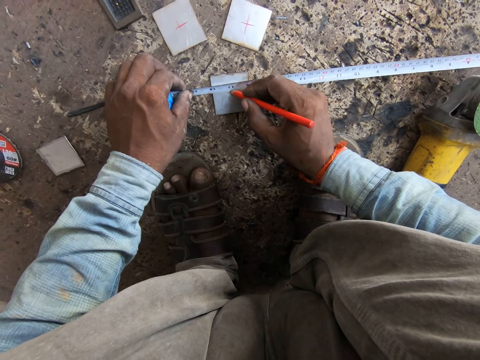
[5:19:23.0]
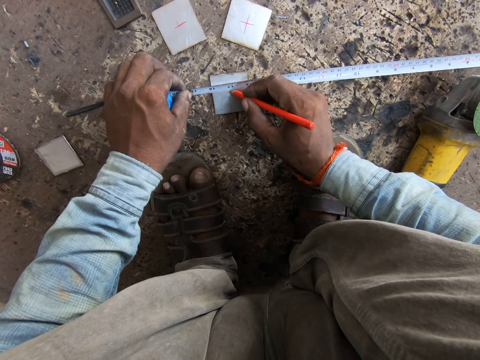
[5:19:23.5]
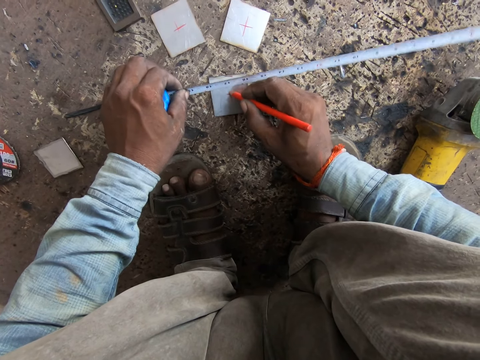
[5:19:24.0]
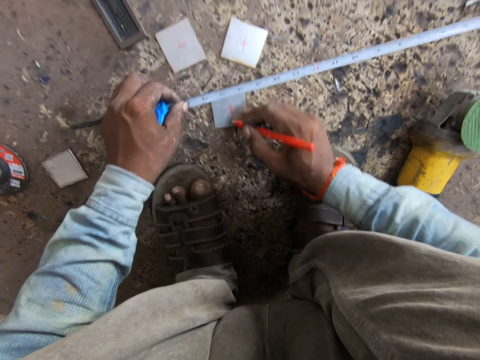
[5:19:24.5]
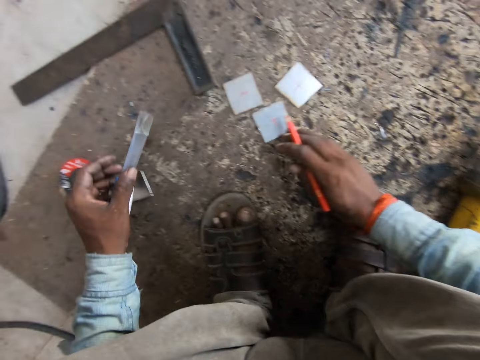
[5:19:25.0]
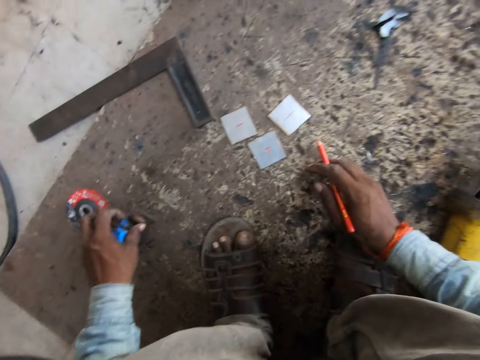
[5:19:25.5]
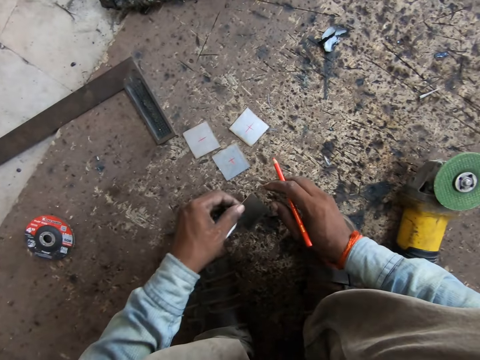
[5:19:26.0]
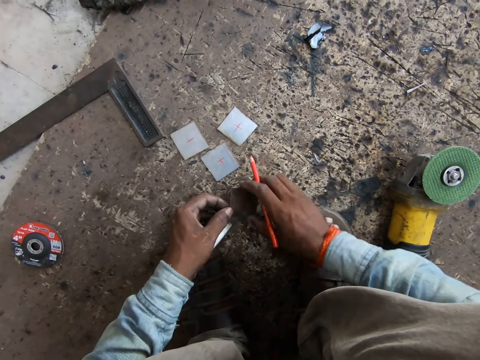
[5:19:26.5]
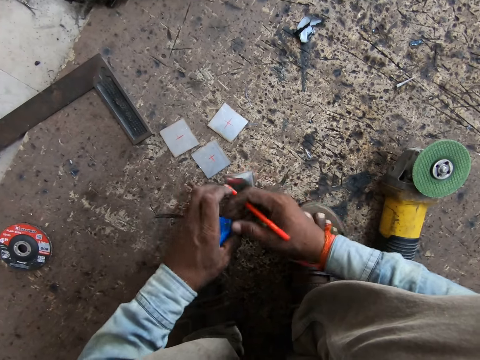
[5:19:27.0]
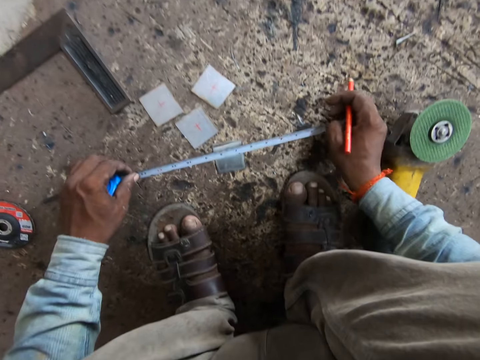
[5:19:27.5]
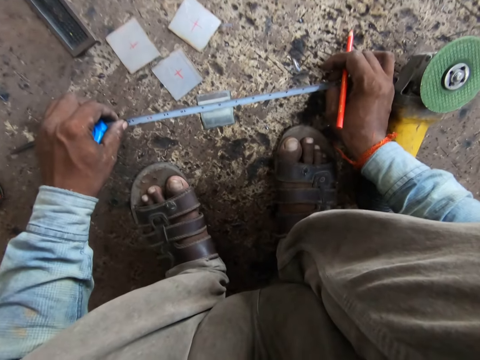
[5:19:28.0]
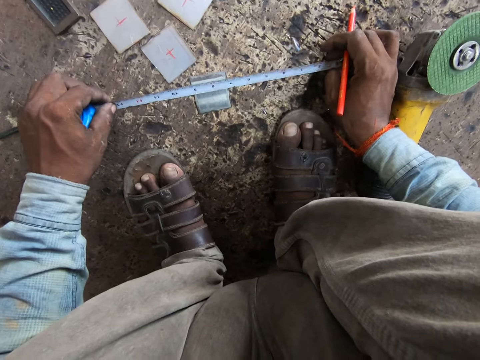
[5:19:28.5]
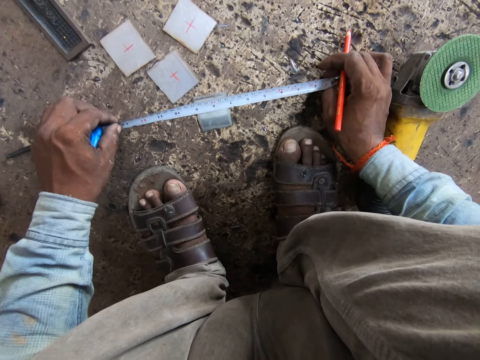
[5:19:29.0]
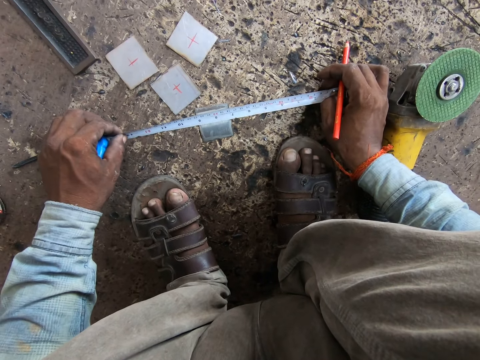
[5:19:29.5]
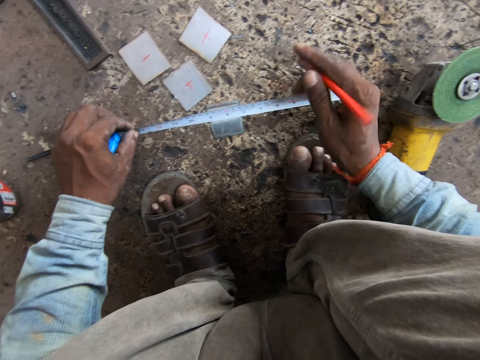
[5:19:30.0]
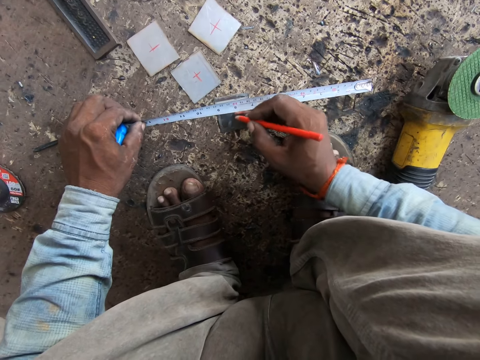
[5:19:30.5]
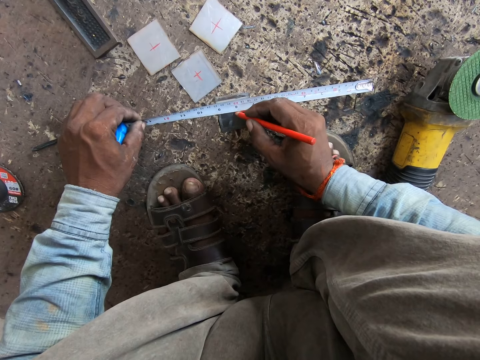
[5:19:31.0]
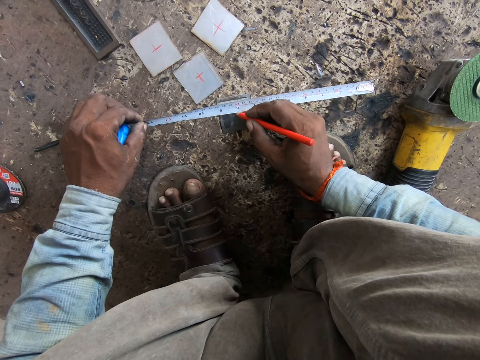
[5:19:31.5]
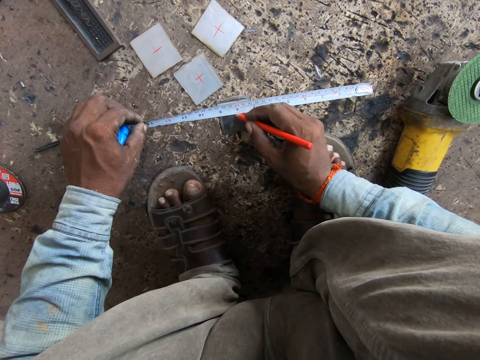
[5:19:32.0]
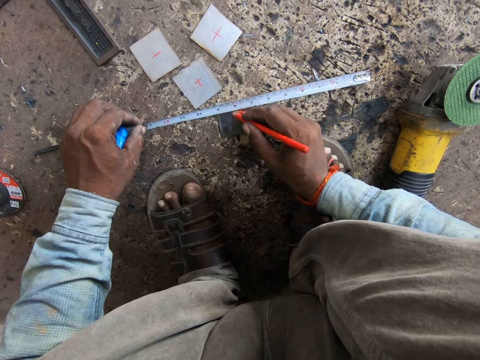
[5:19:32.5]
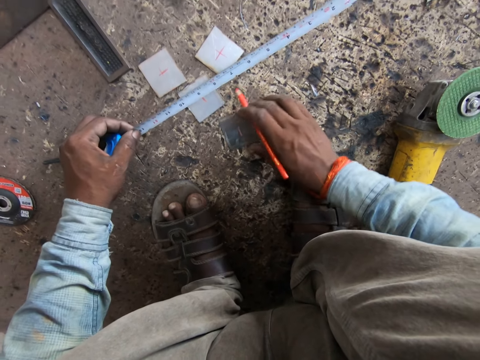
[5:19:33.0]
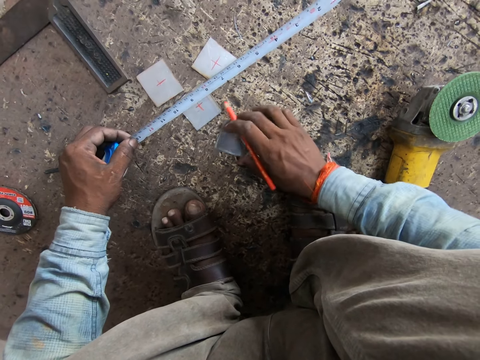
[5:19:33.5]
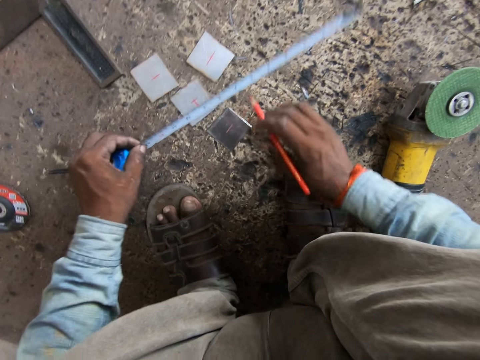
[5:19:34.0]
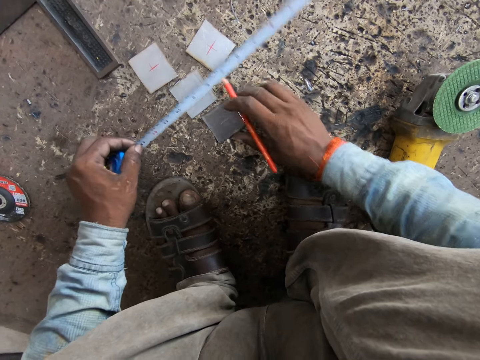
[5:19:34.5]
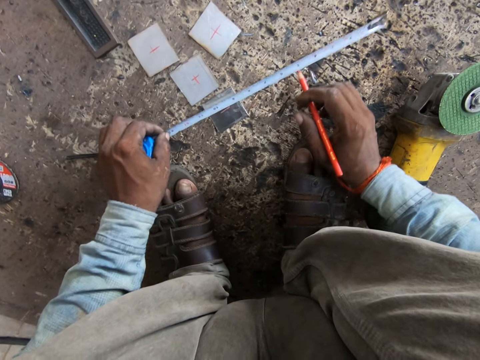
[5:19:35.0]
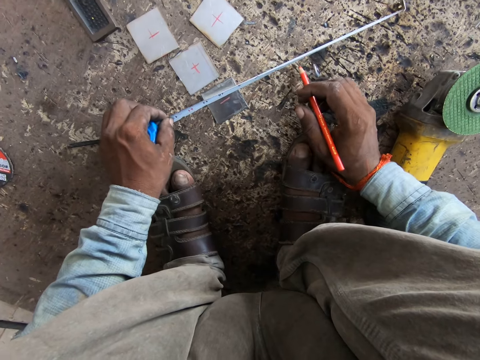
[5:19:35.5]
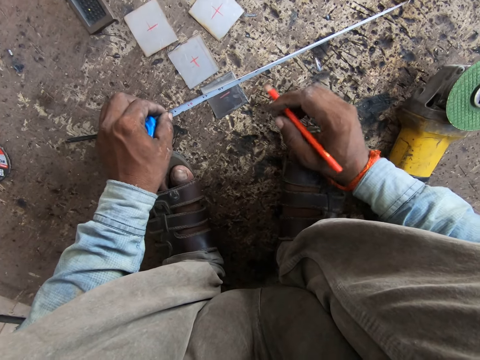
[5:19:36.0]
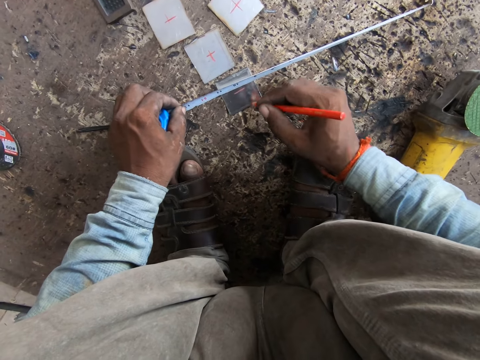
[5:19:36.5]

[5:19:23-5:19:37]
The camera wearer kicks the welding mirror or metal on the floor with his right hand. He picks the welding mirror from the floor with his left hand. He drops the welding mirror in his left hand on the floor. He extends the meter tape in his left hand with his right hand. He measures the welding mirror on the floor with the meter tape in both hands. He marks the metal with the pencil. He adjusts the welding mirror on the ground with his right hand. He measures the welding mirror on the floor with the meter tape in his left hand.

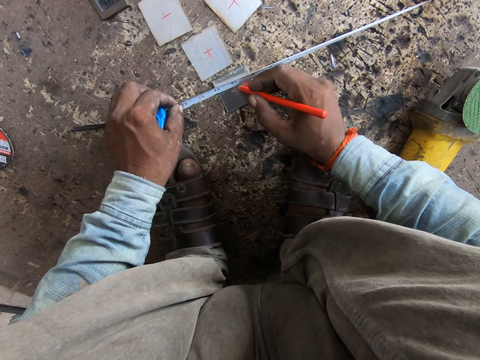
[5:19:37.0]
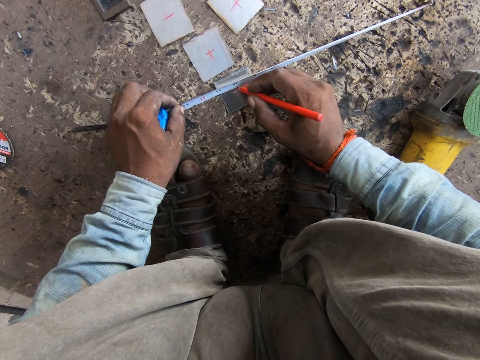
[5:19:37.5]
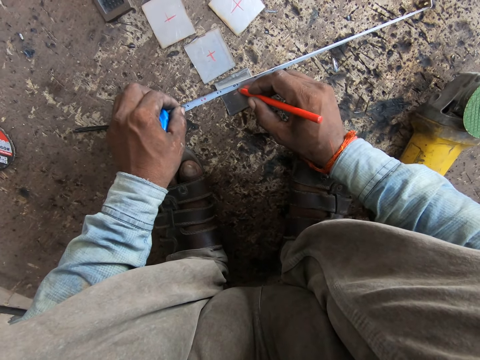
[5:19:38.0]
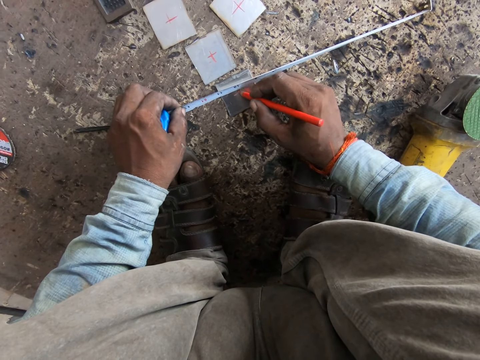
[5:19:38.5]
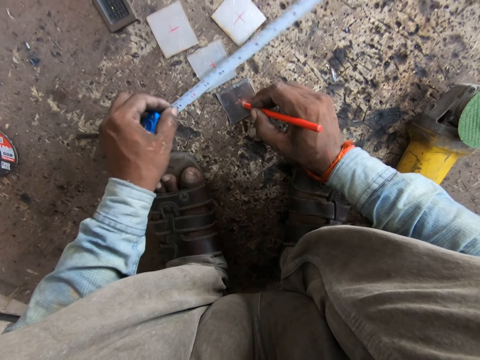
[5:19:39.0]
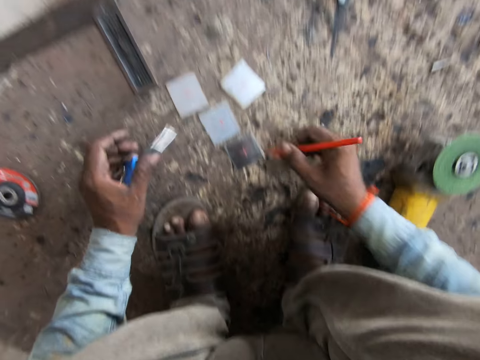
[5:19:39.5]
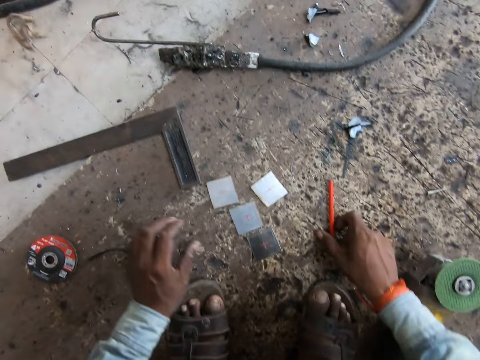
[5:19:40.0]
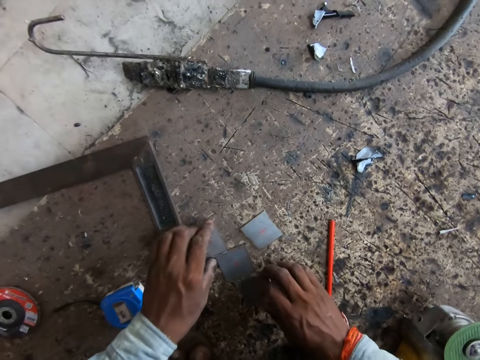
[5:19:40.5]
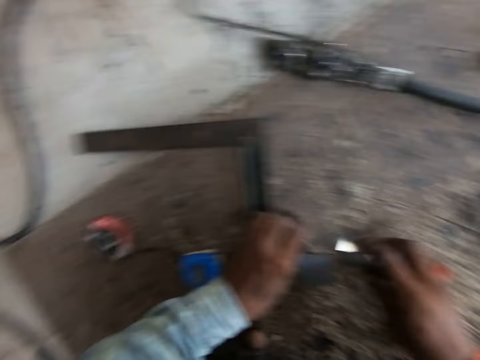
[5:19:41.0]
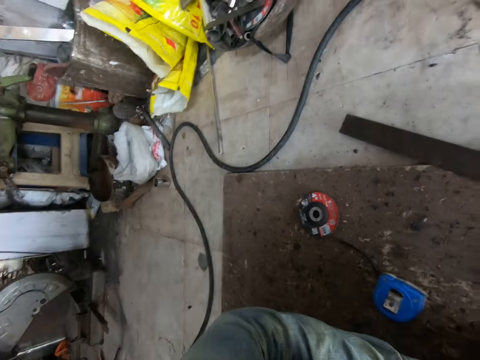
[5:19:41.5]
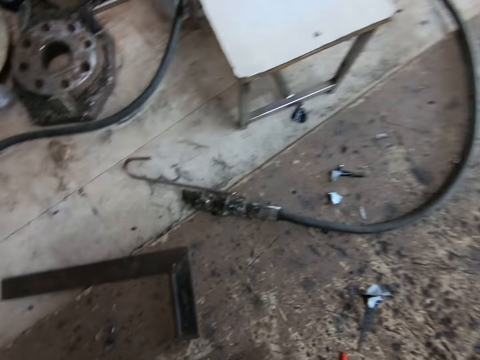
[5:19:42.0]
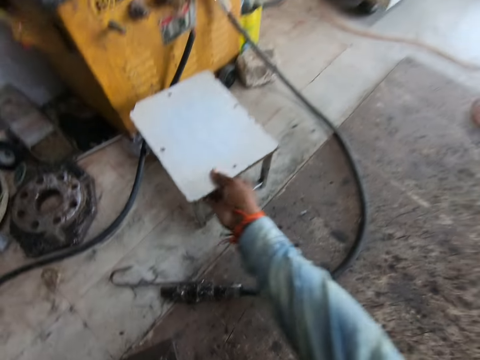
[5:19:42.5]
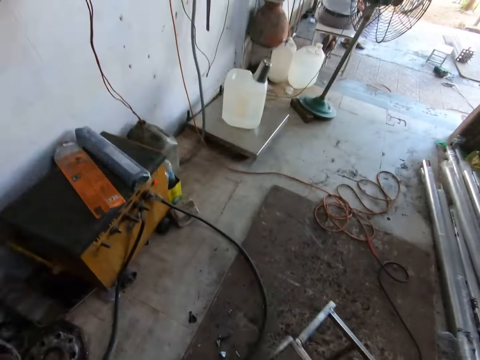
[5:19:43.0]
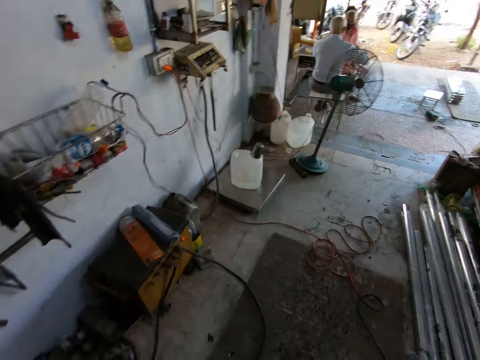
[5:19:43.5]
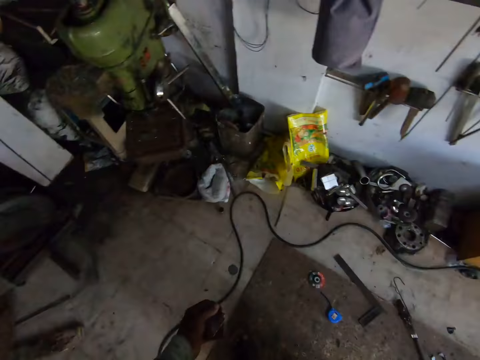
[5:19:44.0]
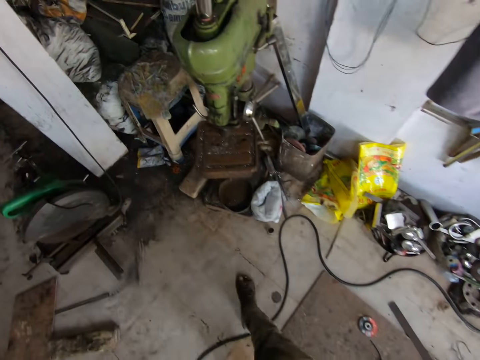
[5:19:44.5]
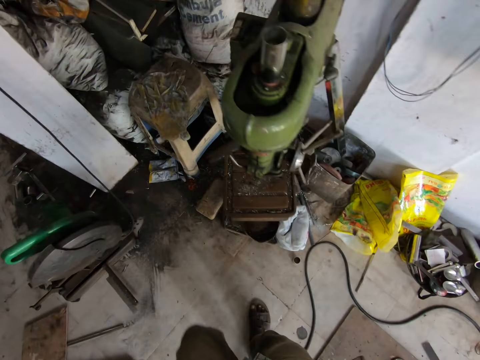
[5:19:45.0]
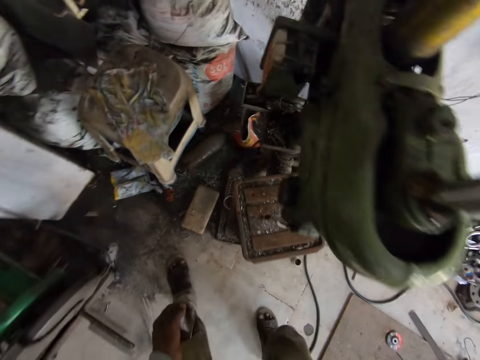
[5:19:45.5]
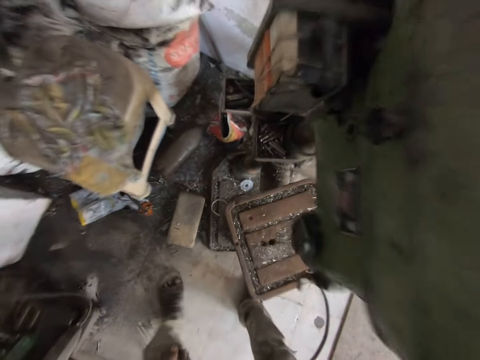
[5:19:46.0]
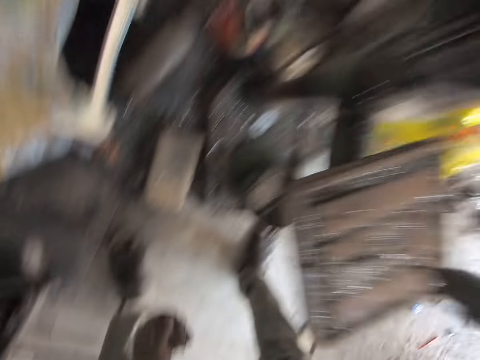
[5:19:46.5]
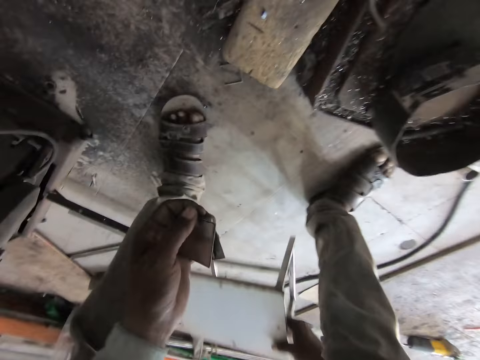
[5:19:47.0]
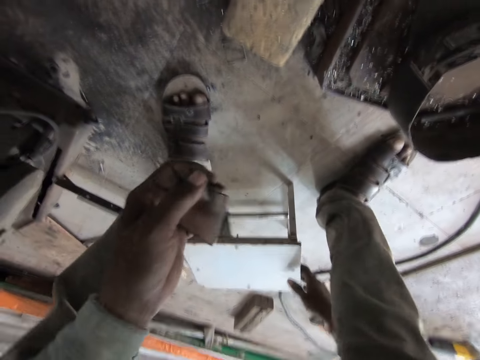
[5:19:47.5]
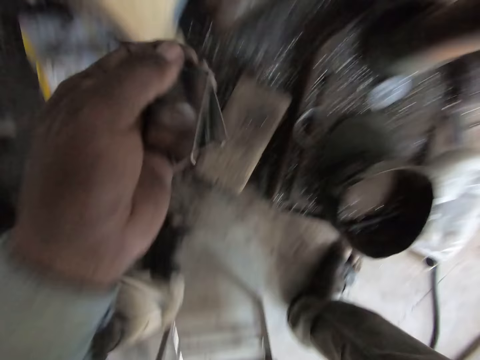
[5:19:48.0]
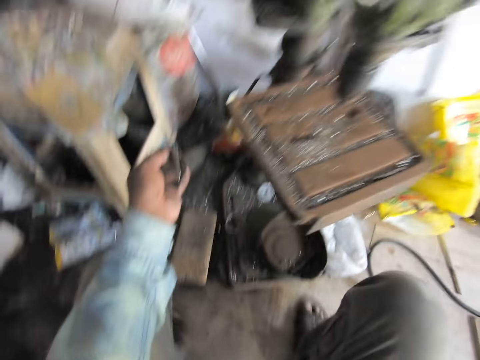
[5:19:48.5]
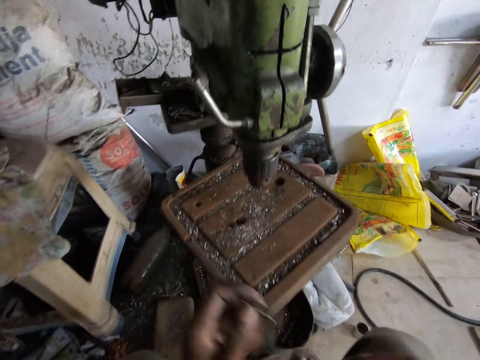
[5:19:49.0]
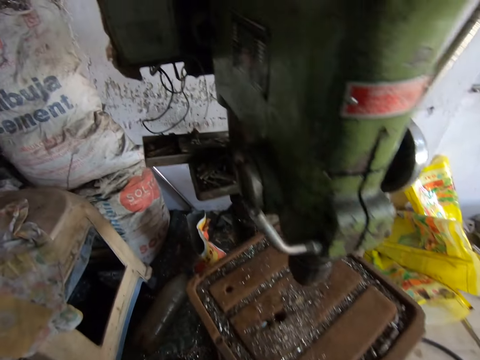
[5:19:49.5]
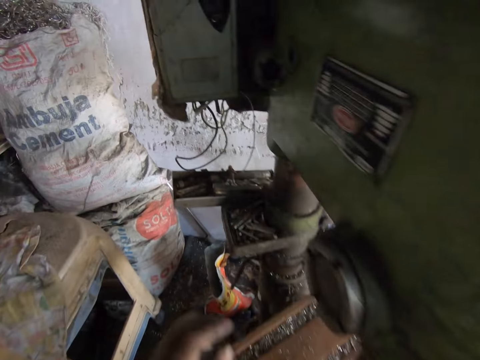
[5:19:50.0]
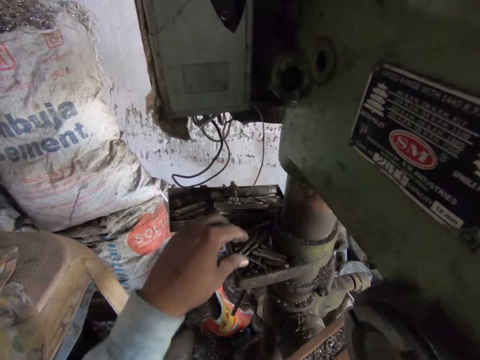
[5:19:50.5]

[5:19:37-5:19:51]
The camera wearer marks the welding mirror on the ground with the pen in his right hand. He drops the pen in his right hand on the floor. He drops the meter tape in his left hand on the floor. He picks up the welding mirrors from the floor with both hands. He picks up a stool on the floor with his right hand. He walks around the room. He drops the stool in his right hand on the floor. He sits on the stool.
